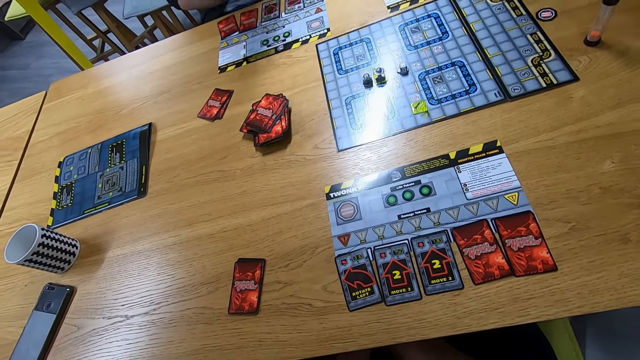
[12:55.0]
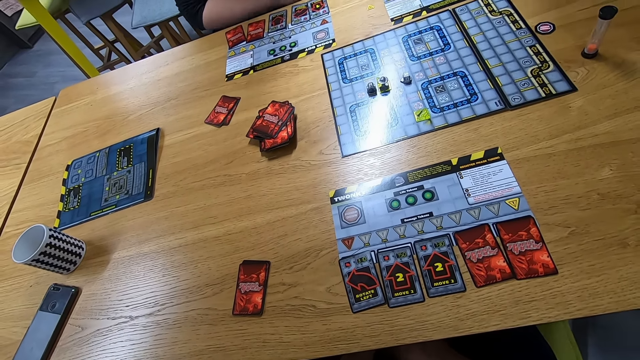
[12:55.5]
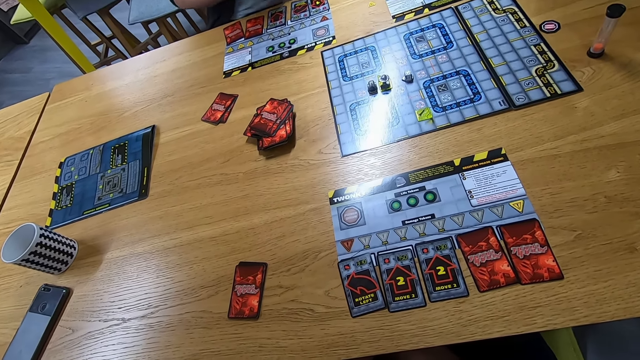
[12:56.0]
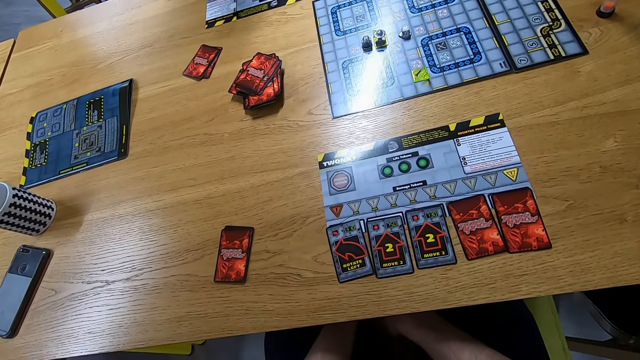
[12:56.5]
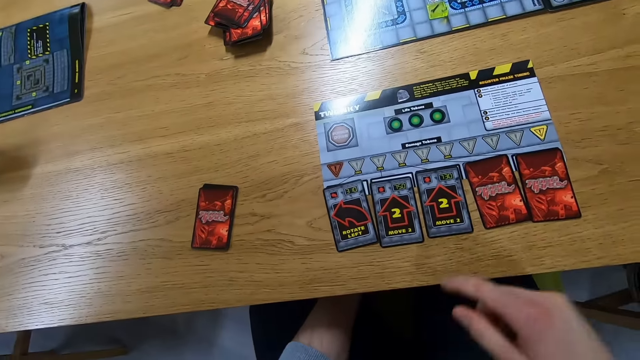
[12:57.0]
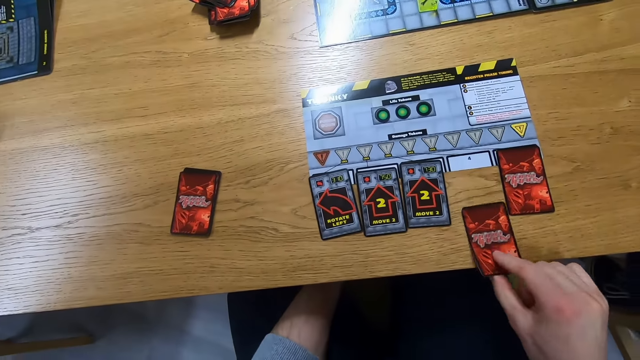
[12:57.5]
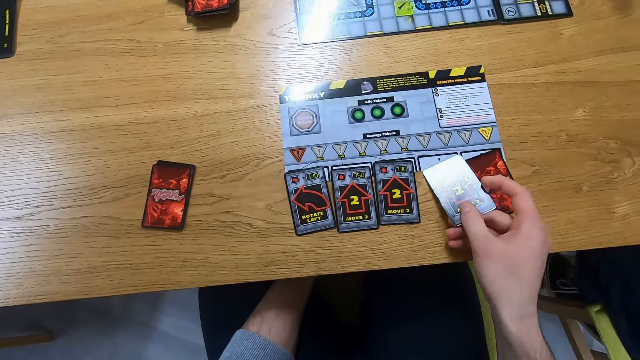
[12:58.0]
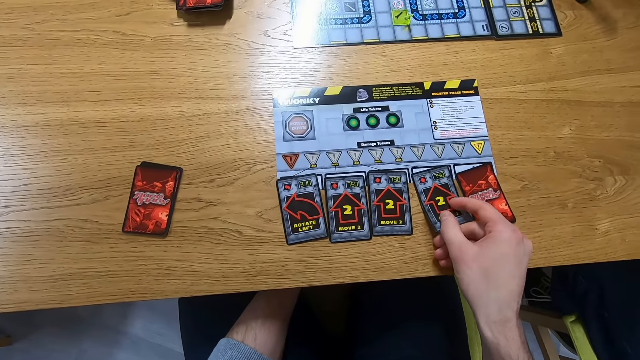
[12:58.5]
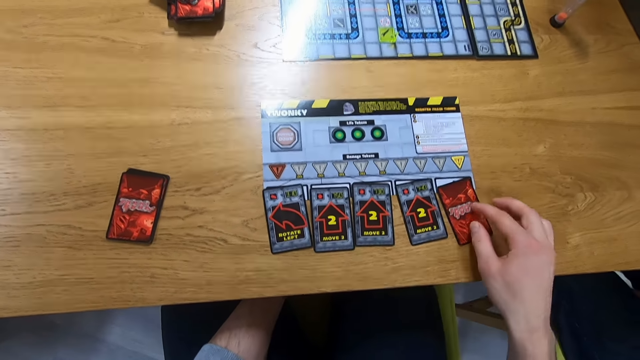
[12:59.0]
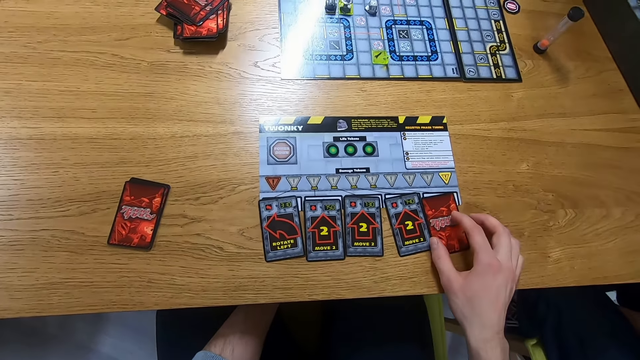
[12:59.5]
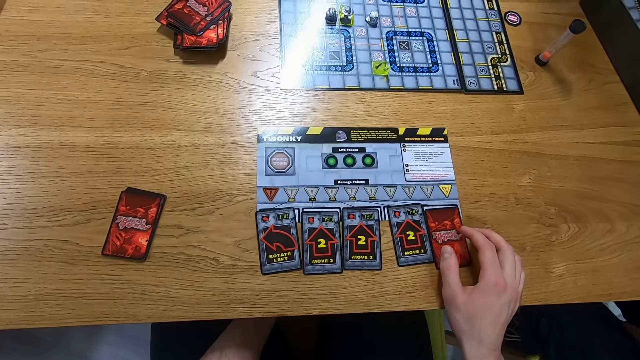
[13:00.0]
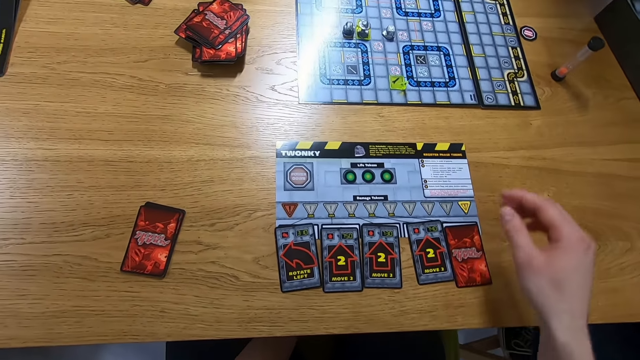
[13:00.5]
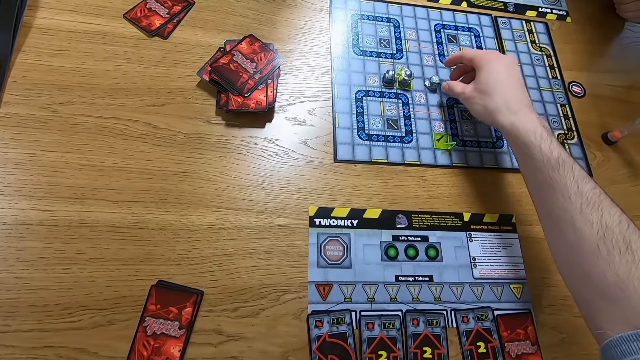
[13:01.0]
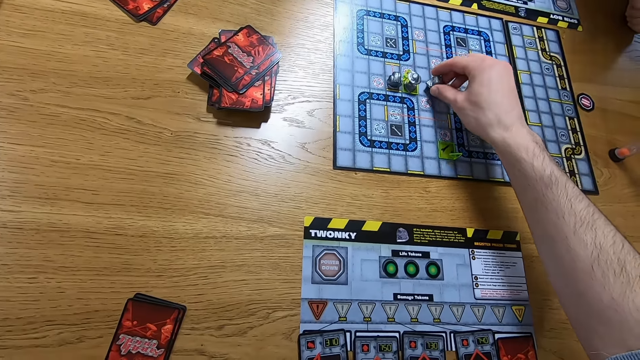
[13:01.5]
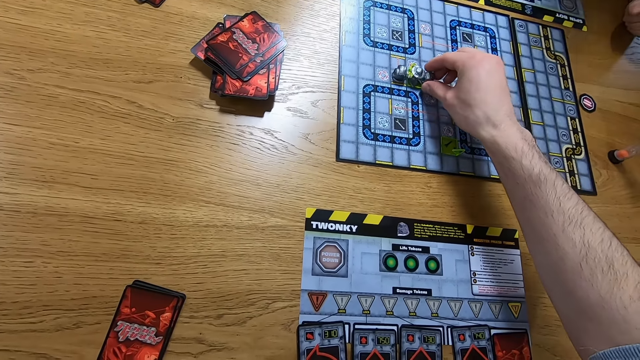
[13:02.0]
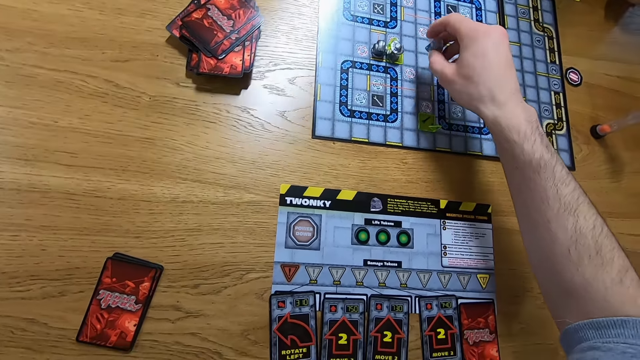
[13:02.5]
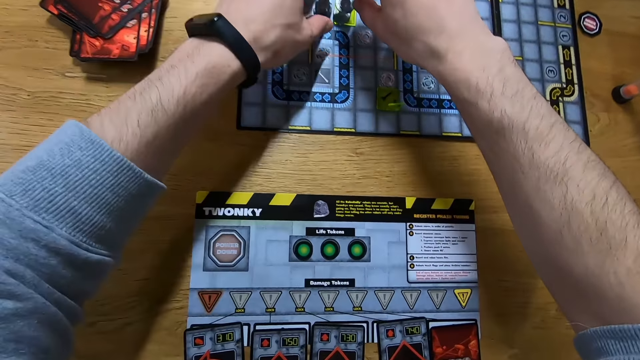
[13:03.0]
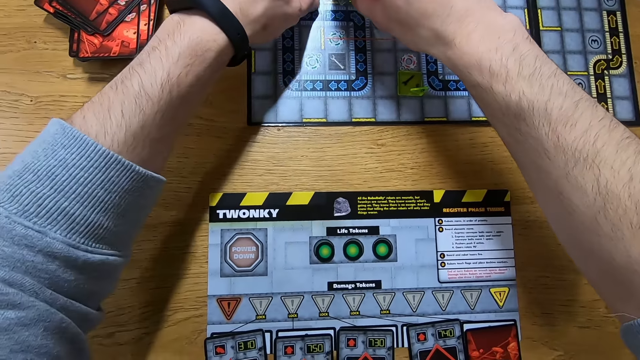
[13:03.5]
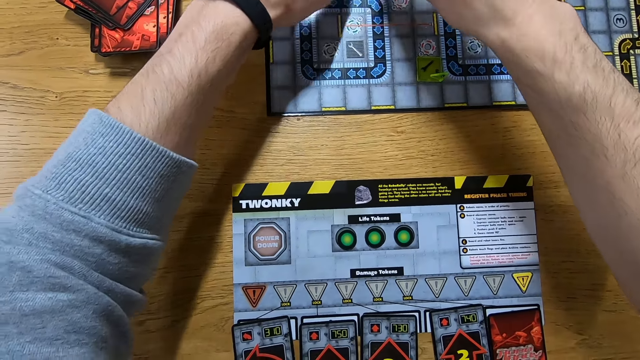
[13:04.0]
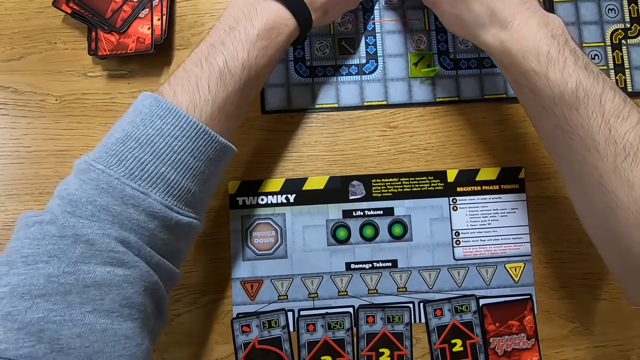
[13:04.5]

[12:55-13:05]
The camera wearer picks up the card. They place the card on the table. They play the Robo Rally game.

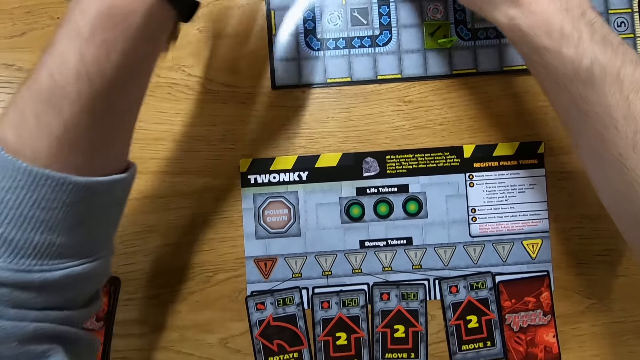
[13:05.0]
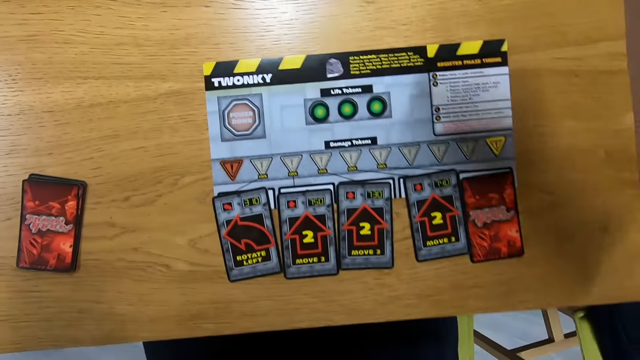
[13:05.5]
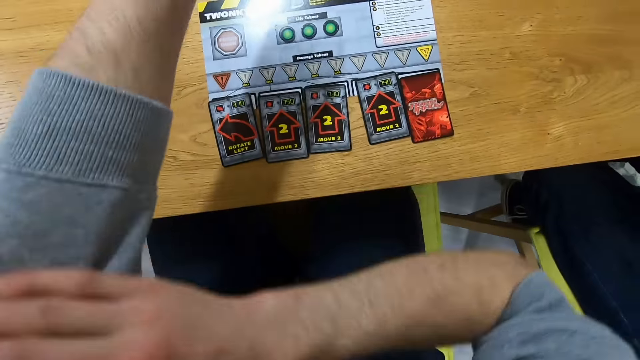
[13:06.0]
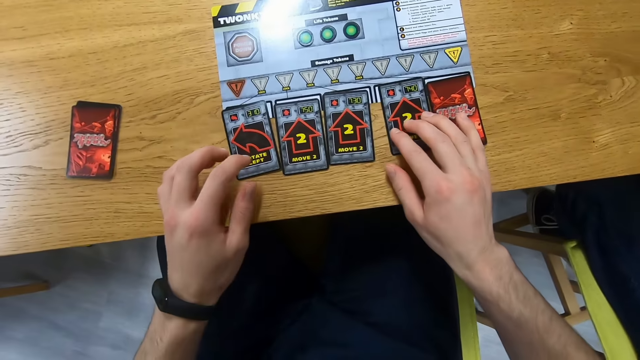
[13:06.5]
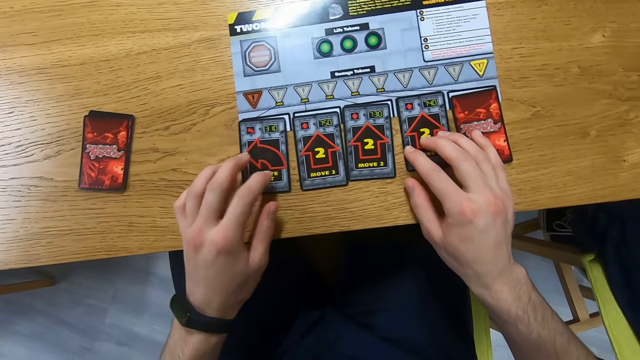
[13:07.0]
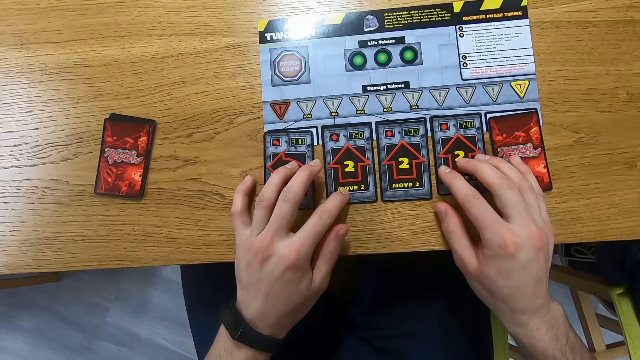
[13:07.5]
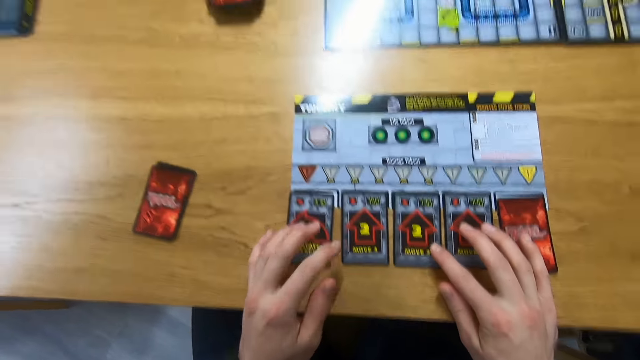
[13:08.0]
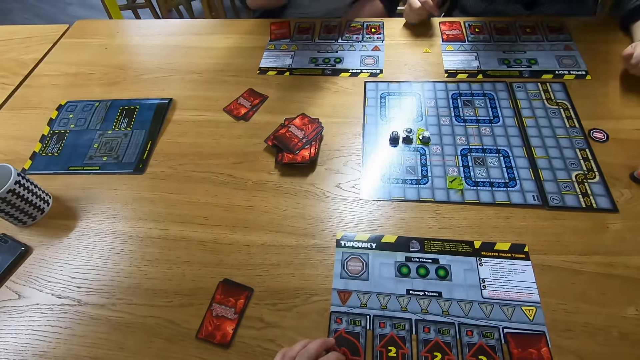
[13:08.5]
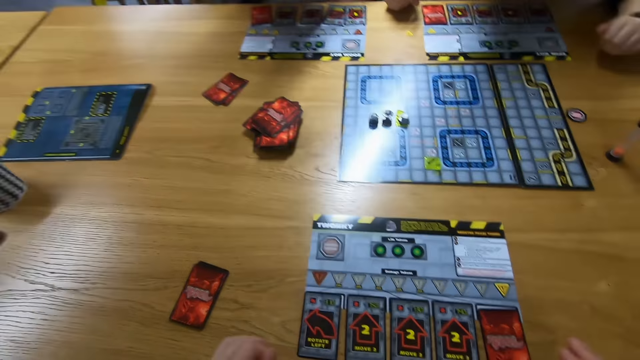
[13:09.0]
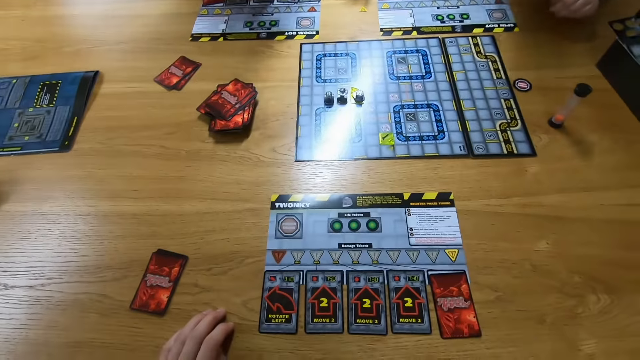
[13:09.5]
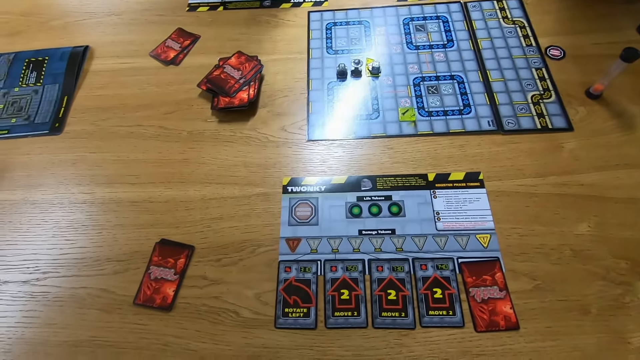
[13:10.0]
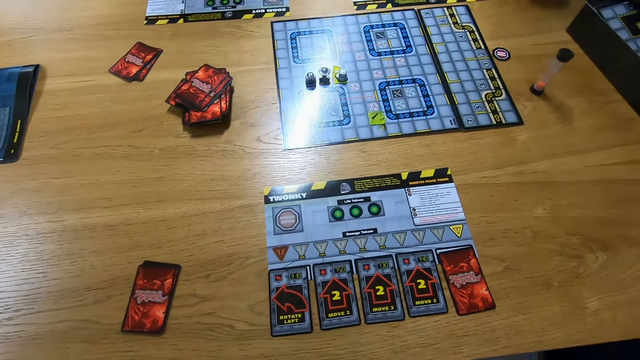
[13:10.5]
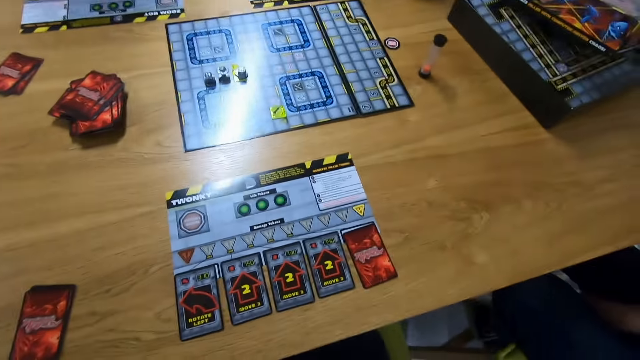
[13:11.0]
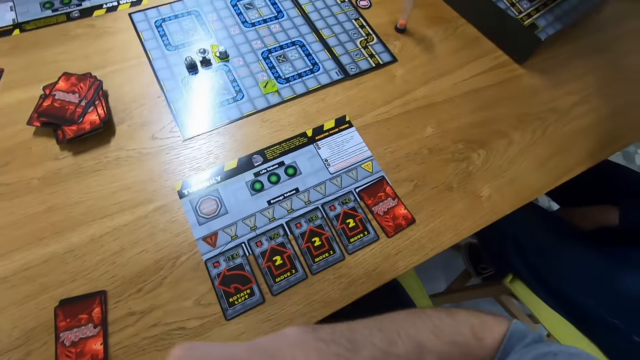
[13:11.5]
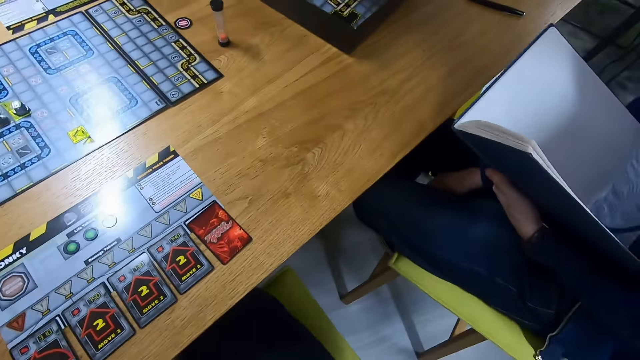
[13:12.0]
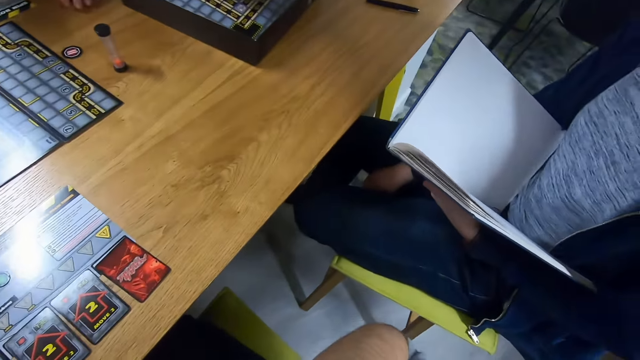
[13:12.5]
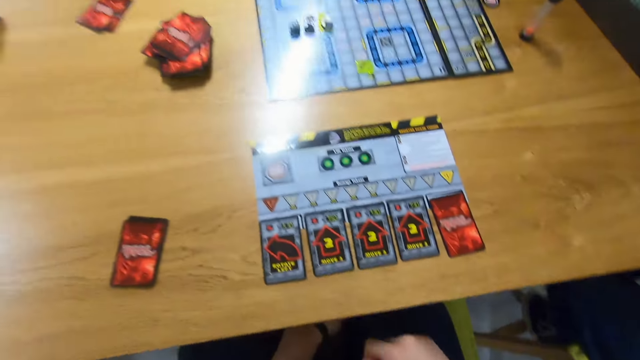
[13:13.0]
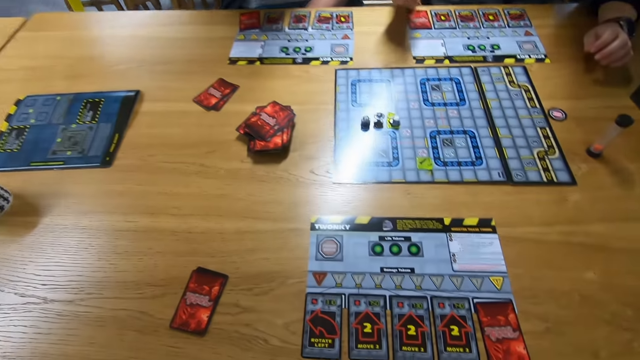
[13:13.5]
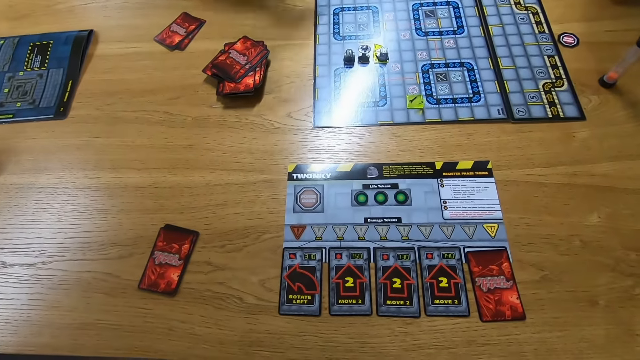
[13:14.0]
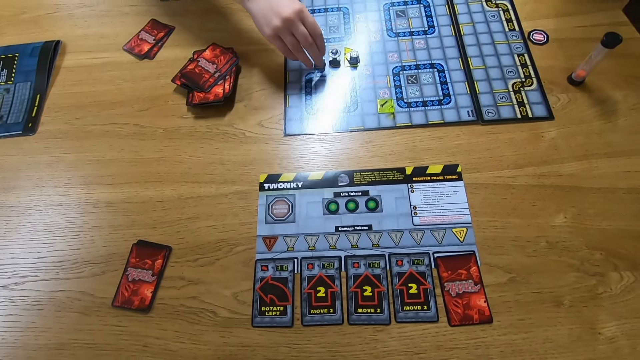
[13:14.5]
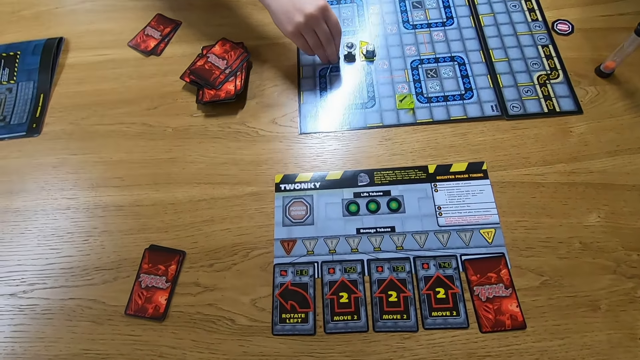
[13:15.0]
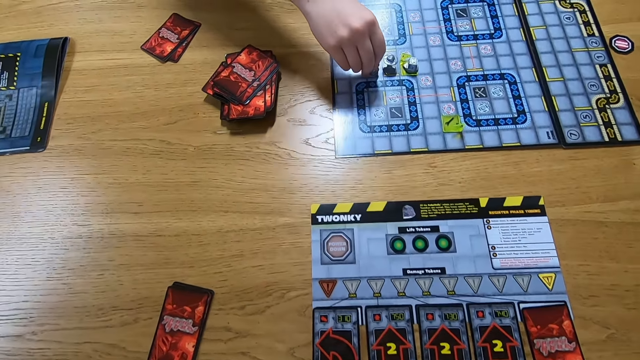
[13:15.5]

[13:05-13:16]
The camera wearer touches the cards. They look around the room. A man plays the Robo Rally game.
